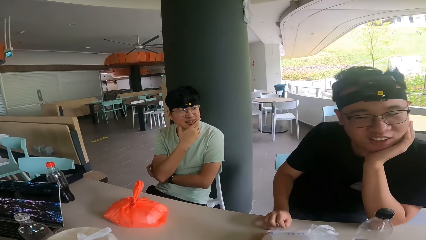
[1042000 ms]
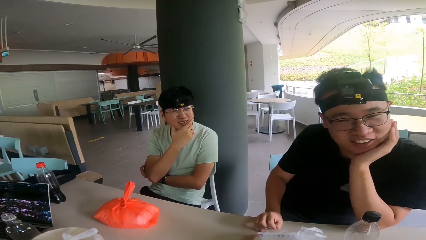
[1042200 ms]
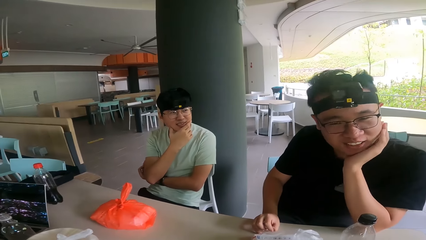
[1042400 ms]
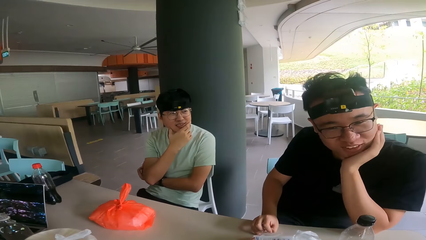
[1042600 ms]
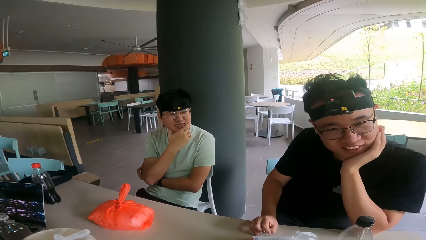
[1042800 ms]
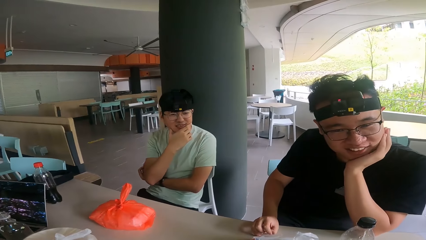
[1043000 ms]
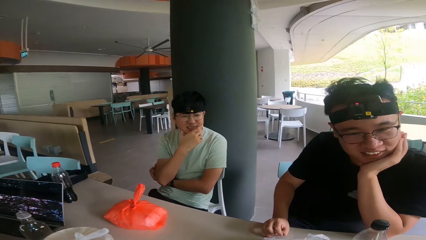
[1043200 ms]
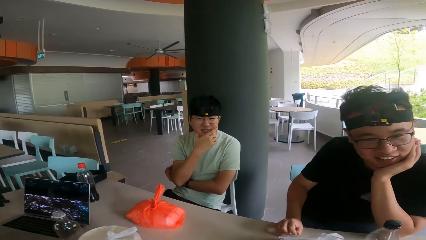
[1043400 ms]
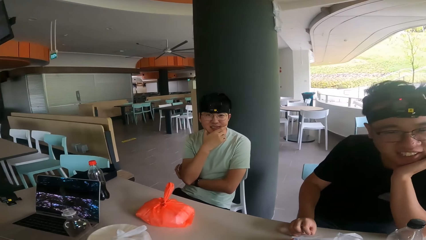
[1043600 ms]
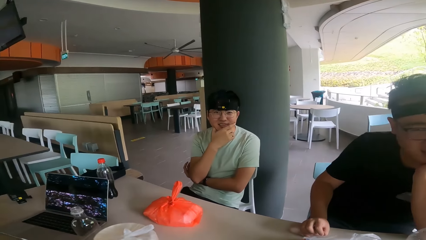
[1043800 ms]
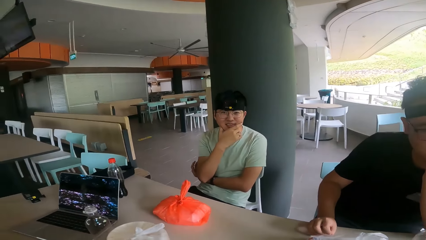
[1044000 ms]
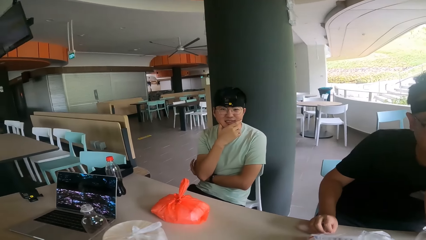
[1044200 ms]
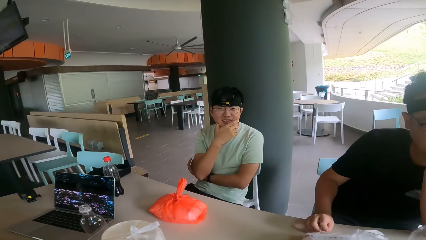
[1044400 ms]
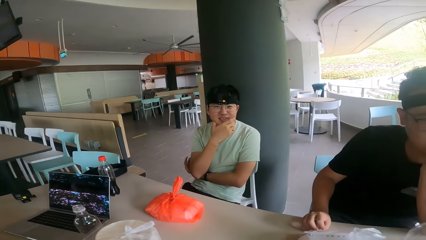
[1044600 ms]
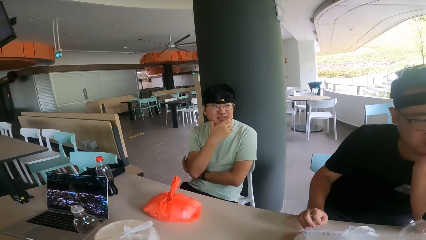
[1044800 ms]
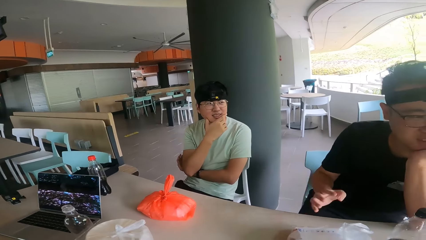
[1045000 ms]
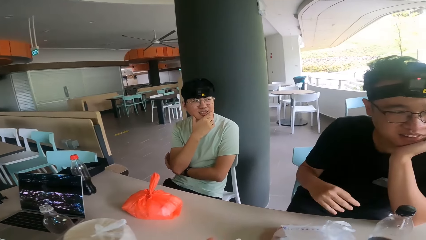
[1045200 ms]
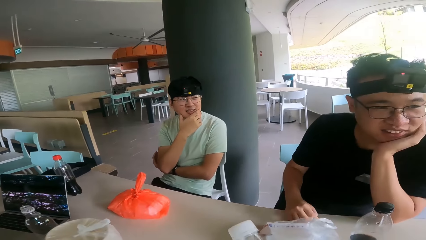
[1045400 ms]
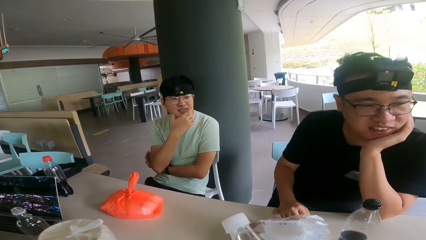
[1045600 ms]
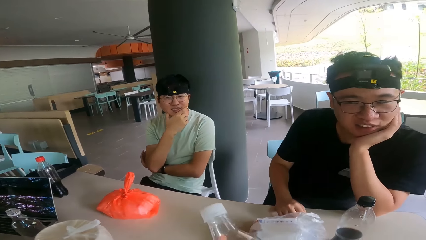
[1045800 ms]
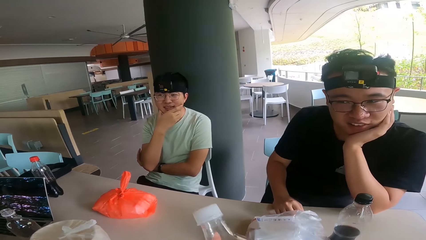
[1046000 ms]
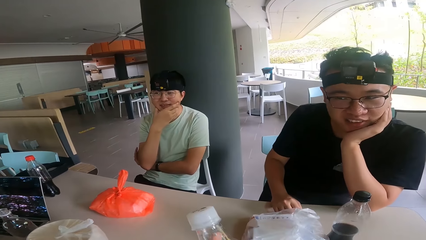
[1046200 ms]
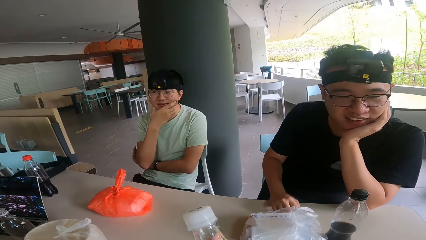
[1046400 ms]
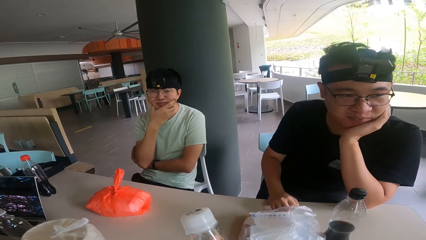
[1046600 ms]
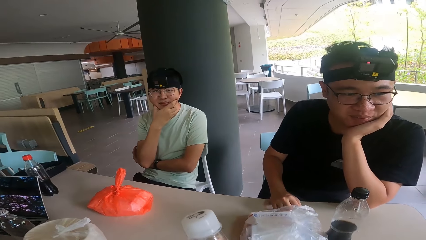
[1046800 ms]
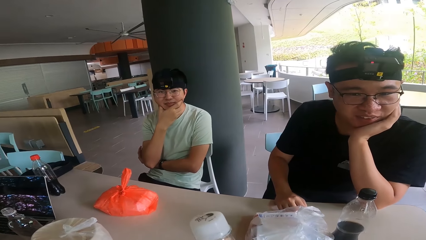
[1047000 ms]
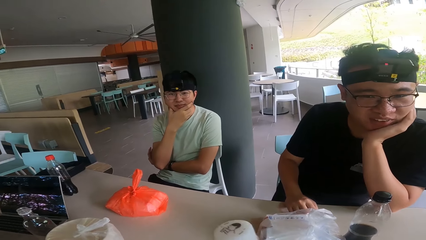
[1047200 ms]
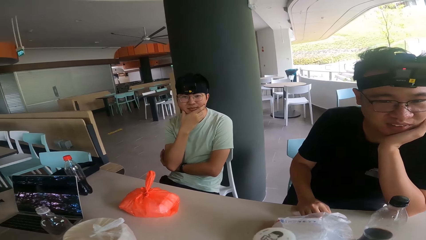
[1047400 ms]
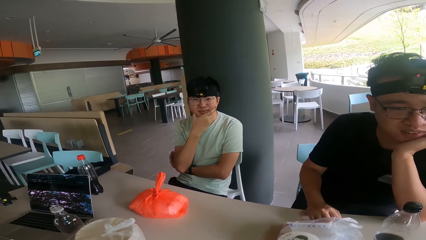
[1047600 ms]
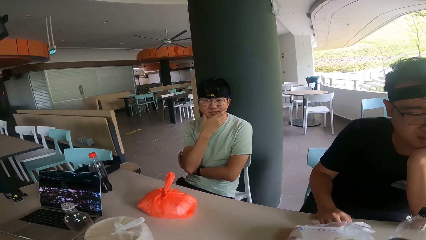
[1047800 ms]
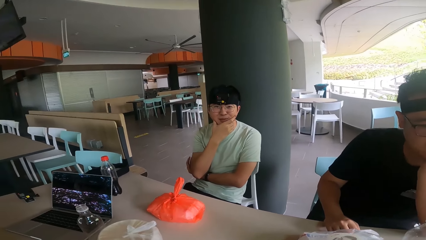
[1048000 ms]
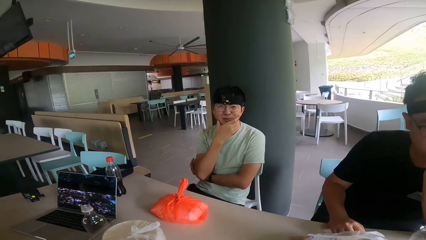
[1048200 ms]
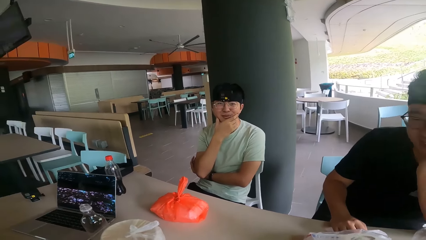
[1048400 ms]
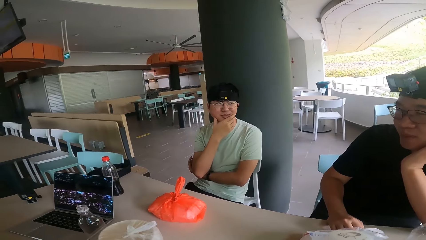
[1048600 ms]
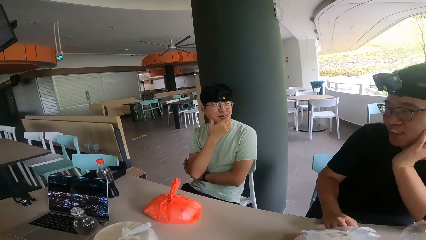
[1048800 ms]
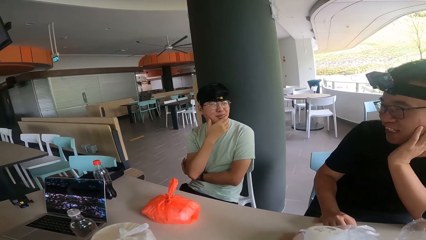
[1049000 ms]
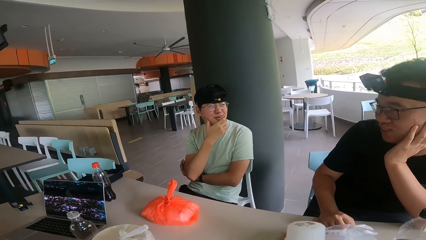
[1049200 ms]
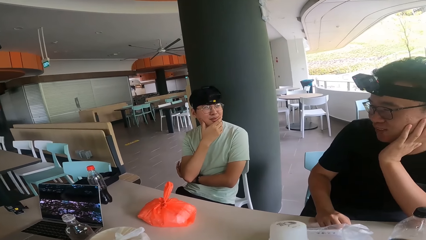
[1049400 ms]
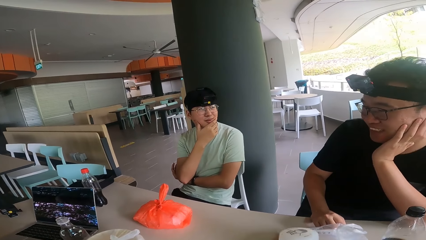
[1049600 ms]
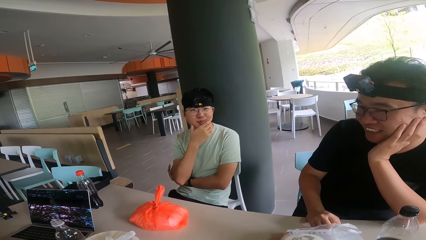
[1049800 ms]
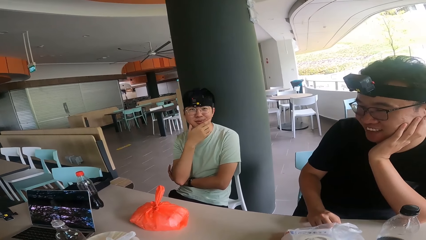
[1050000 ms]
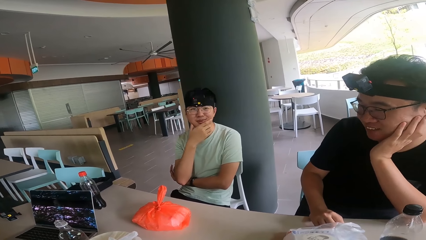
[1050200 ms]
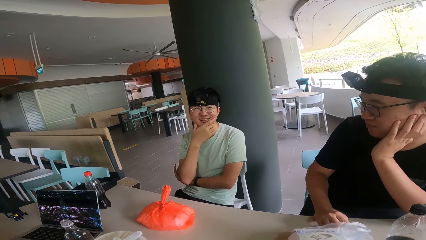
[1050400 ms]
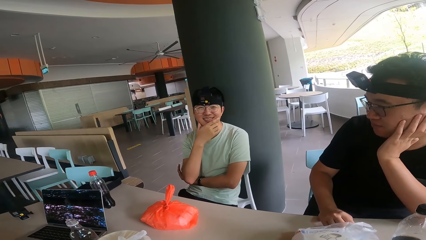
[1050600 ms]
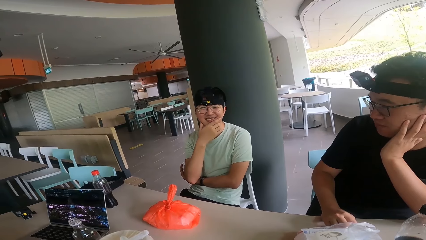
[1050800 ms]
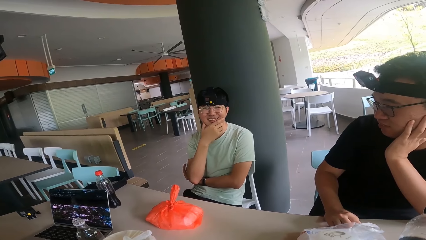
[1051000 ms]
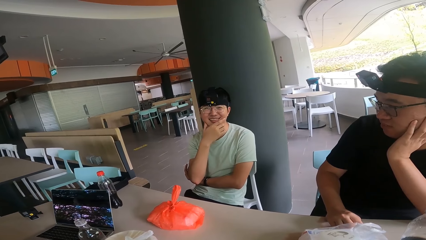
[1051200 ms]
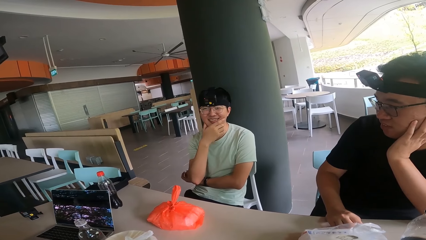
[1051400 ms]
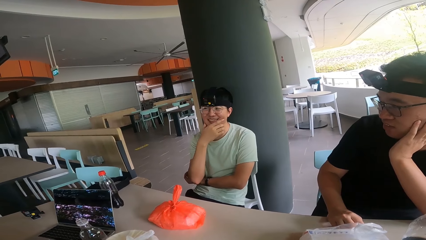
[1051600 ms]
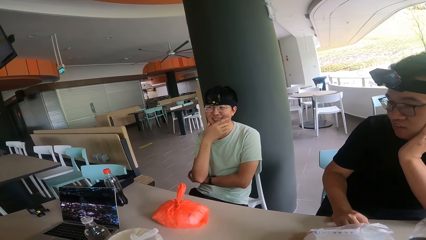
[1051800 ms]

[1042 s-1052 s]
The camera wearer holds the water bottle.
